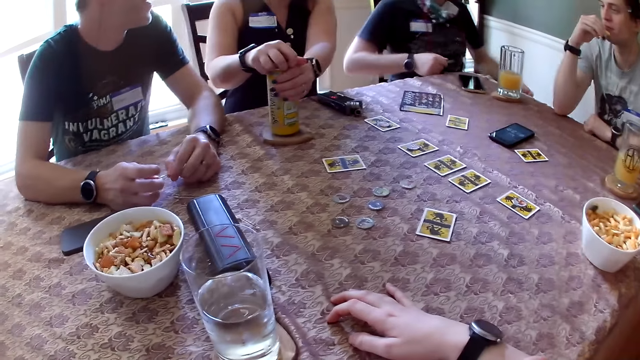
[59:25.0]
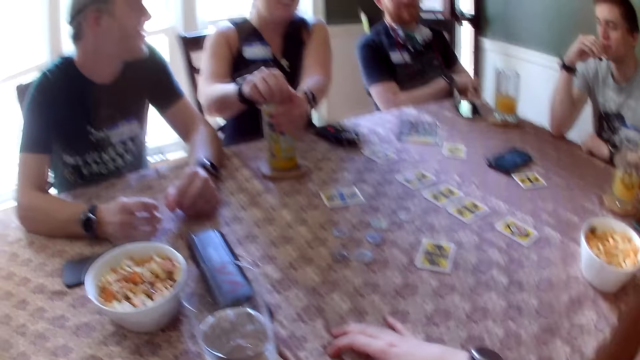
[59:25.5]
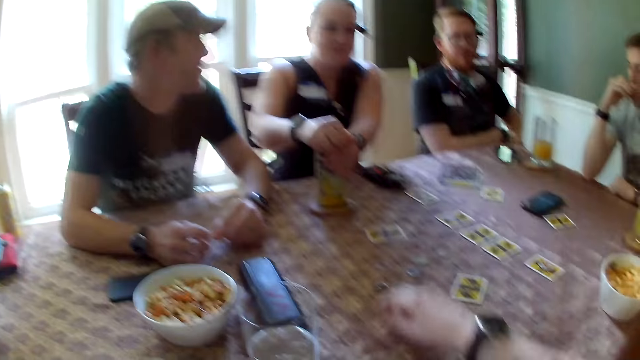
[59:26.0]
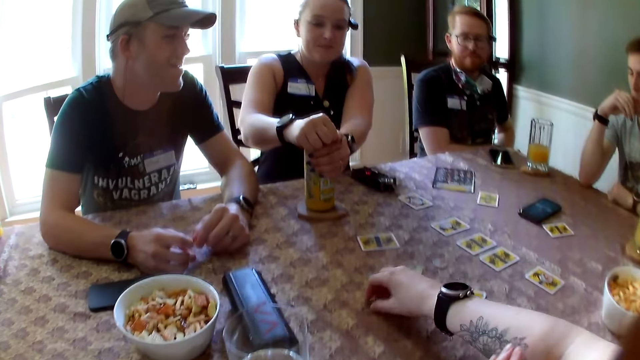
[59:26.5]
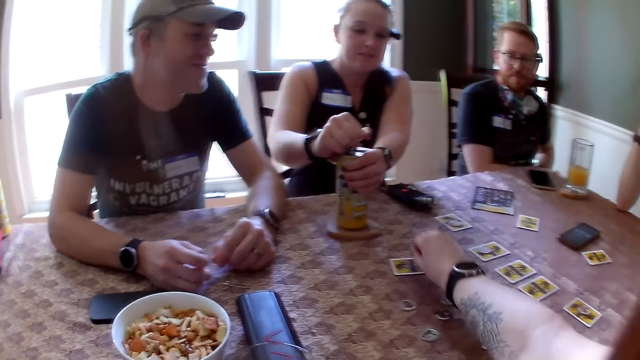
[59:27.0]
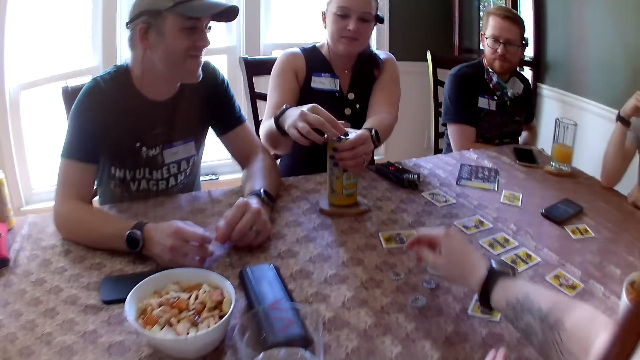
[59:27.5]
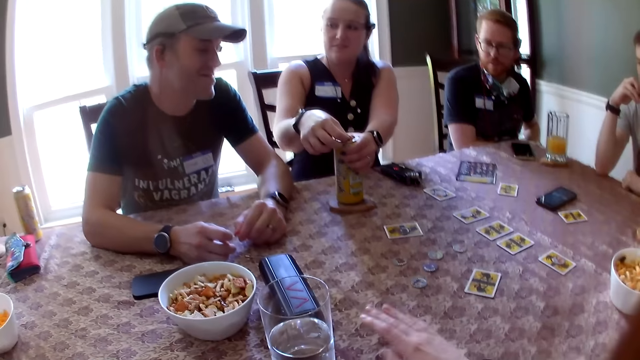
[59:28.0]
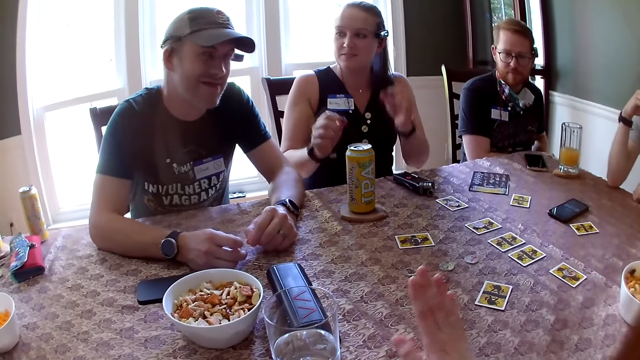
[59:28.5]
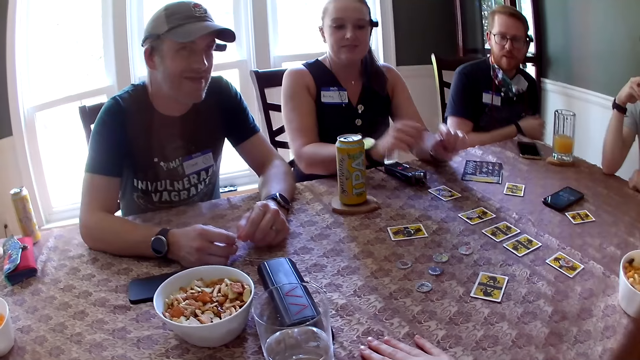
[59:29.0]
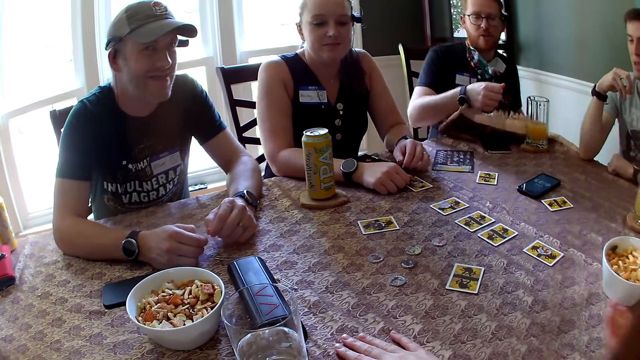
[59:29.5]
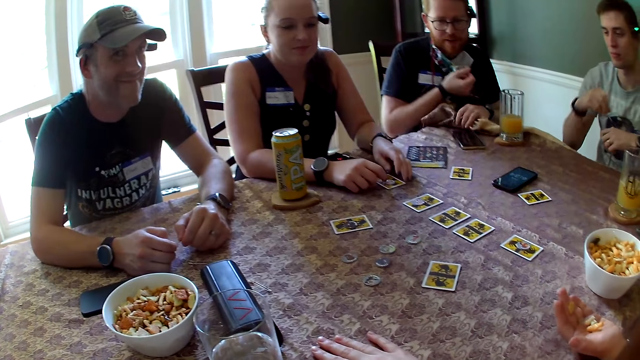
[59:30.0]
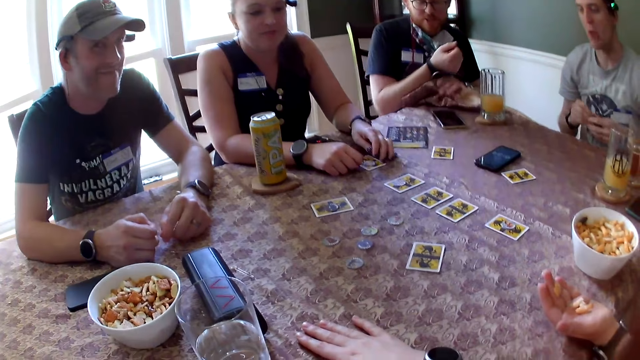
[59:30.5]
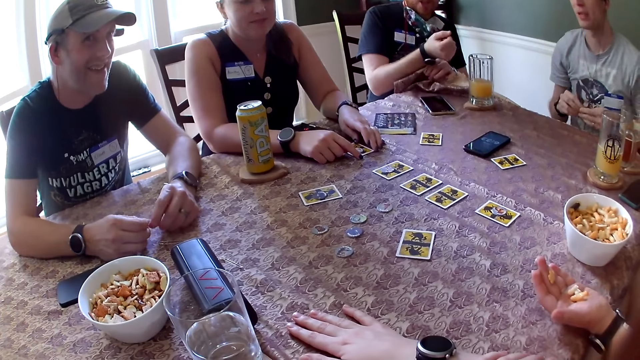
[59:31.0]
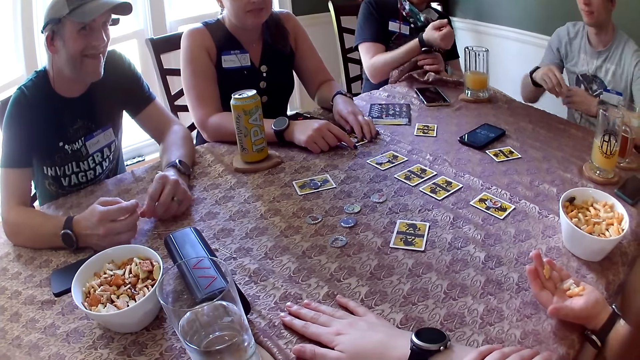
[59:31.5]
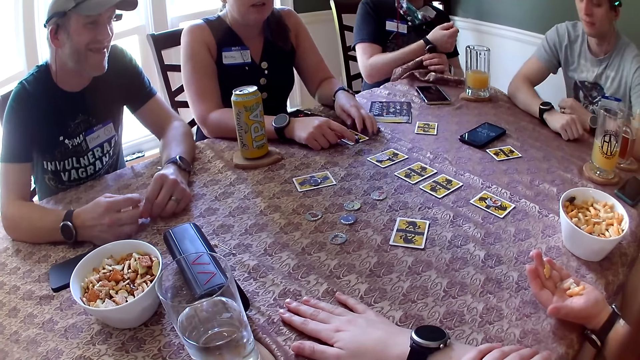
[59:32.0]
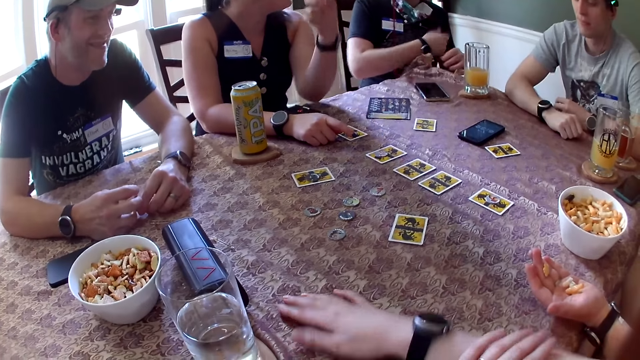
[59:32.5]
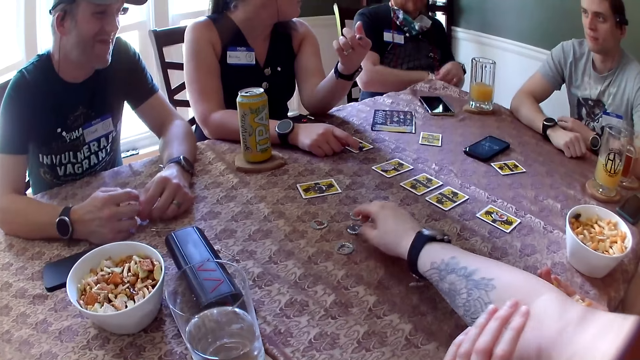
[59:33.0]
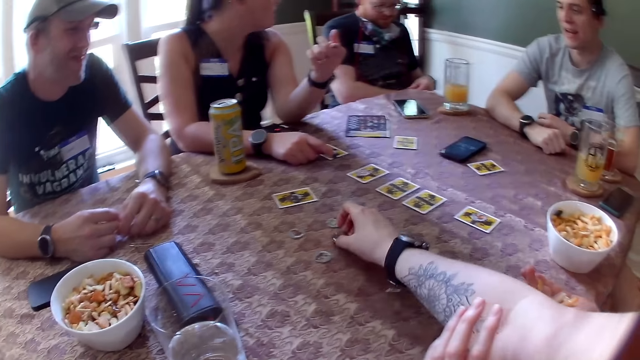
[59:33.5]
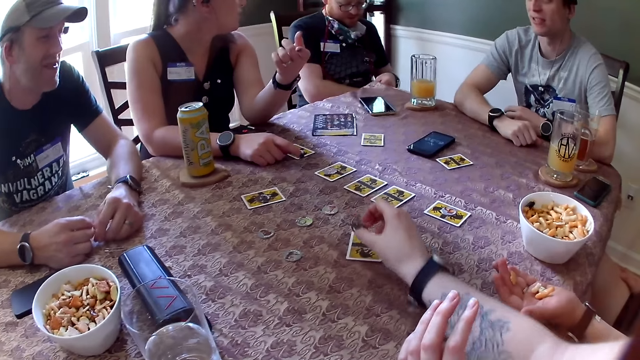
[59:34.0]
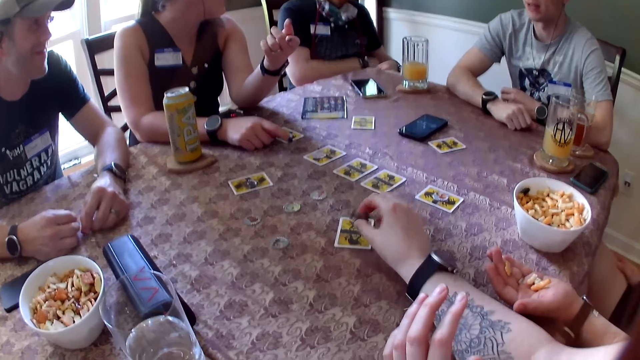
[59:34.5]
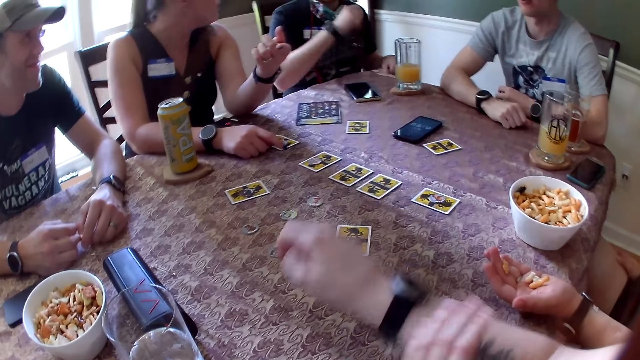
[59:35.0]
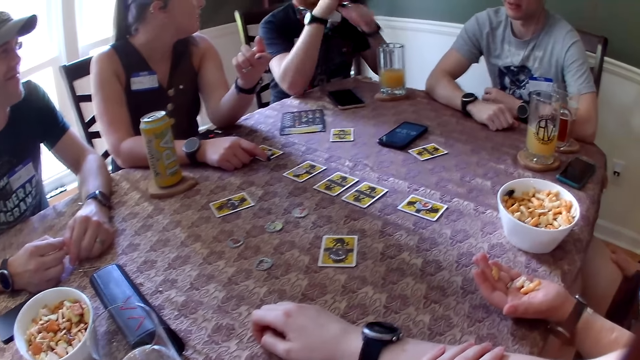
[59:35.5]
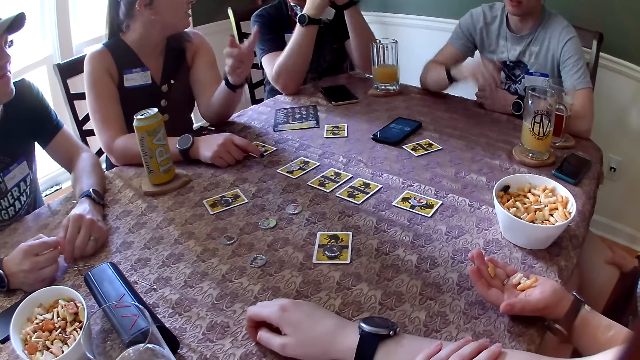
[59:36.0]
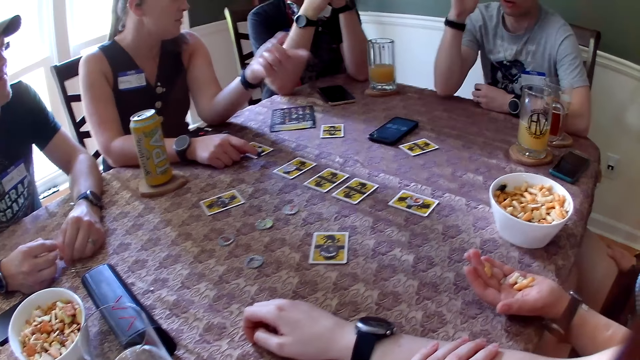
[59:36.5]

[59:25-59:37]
A man converses with a woman. The camera wearer interacts with the group of people. She picks up a game token from the table with her right hand. She converses with the woman. She drops the game token on a card with her right hand. She taps a hand on the table. The woman drops both hands on the table. The man converses with the camera wearer. The man removes a table cloth from a wristwatch with his left hand. The man adjusts the watch on the hand. Another man drops both hands on the table. The woman converses with the first man. The camera wearer picks up a game token from the table with her right hand. The other man interacts with the group of people and the camera wearer. The camera wearer drops the game token on a card with her right hand. The first man drops both hands on the table. The other man converses with the woman.

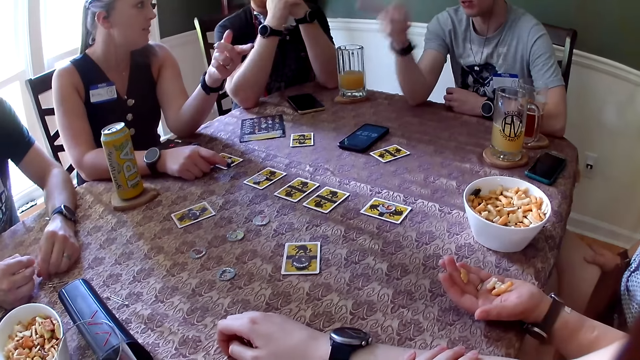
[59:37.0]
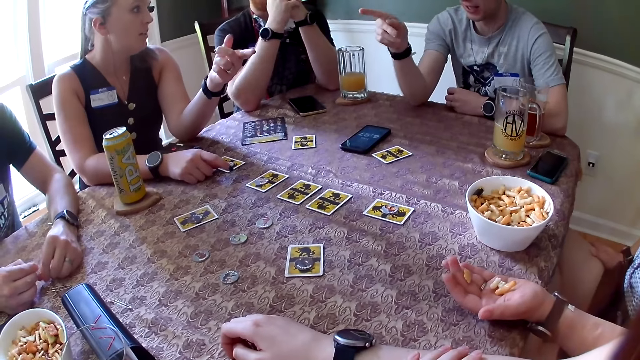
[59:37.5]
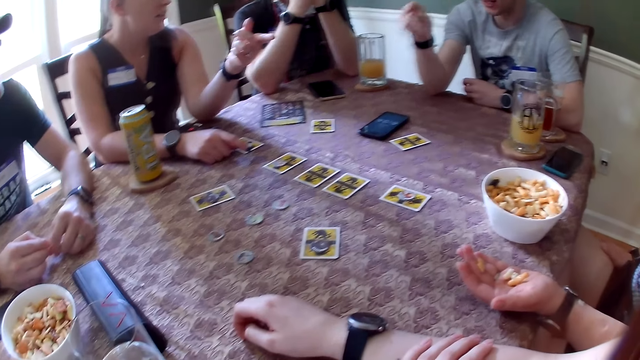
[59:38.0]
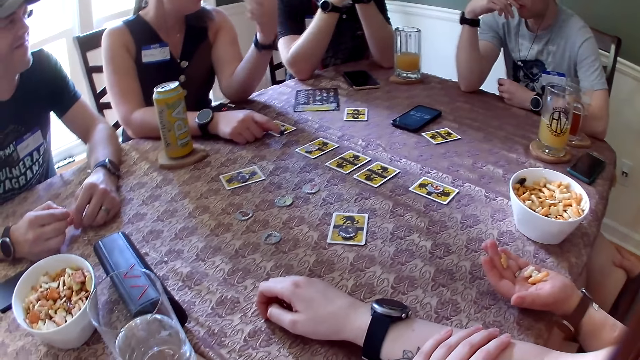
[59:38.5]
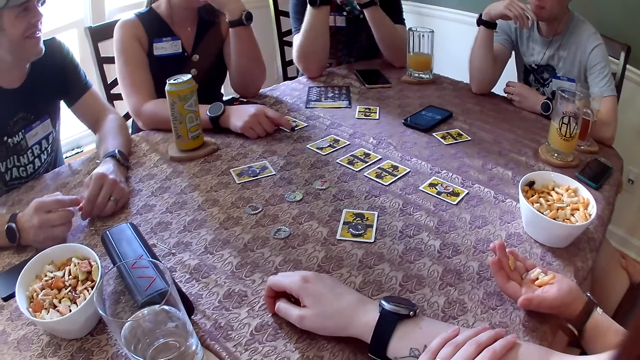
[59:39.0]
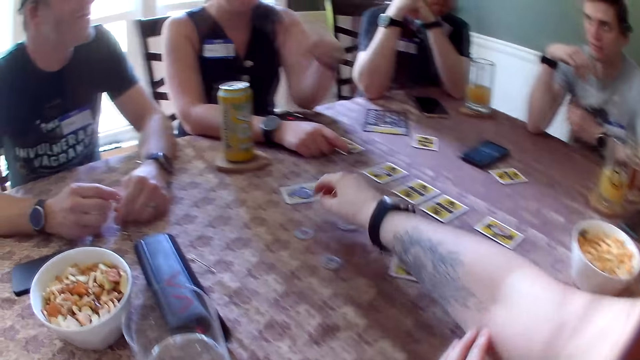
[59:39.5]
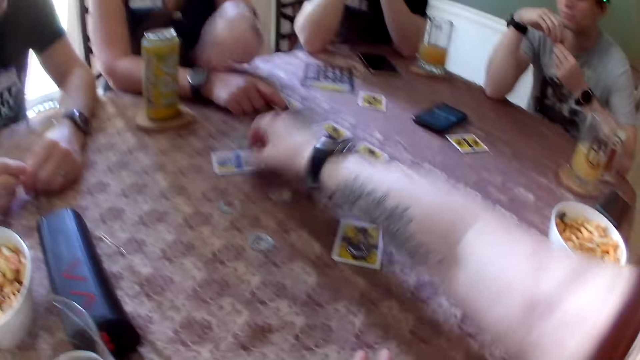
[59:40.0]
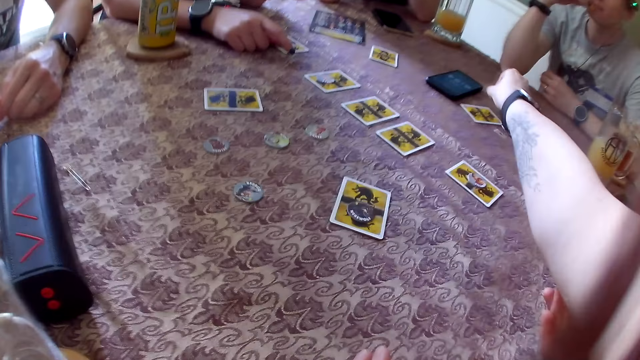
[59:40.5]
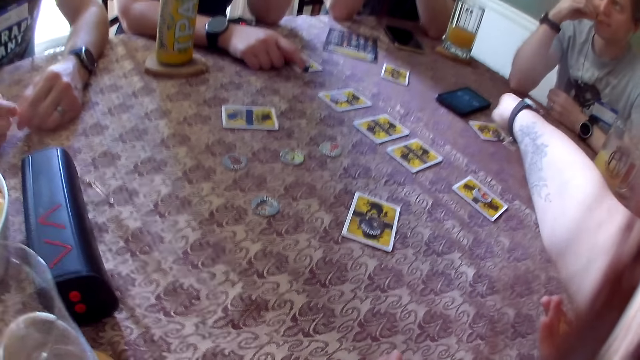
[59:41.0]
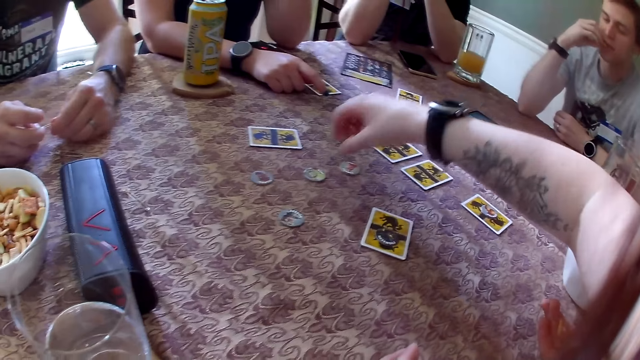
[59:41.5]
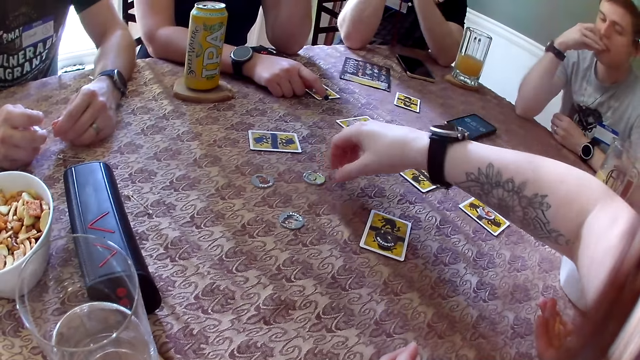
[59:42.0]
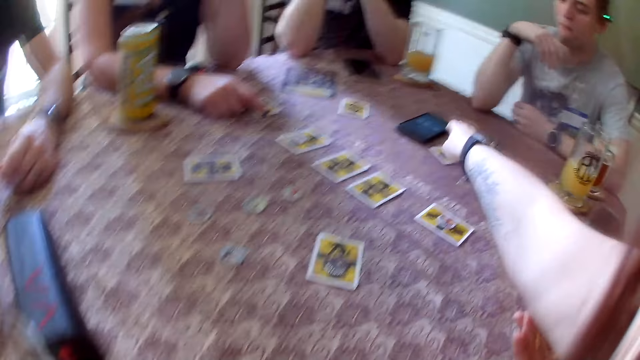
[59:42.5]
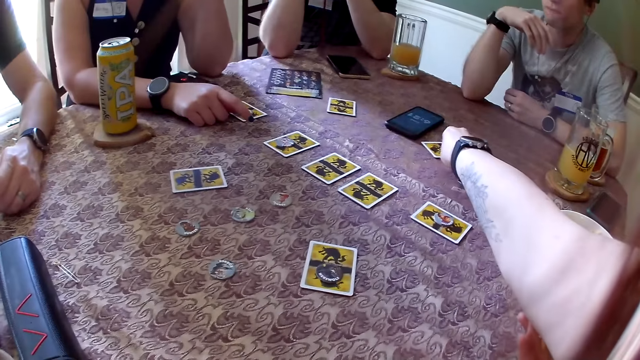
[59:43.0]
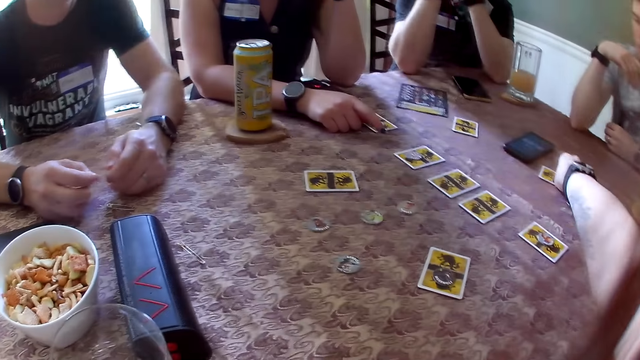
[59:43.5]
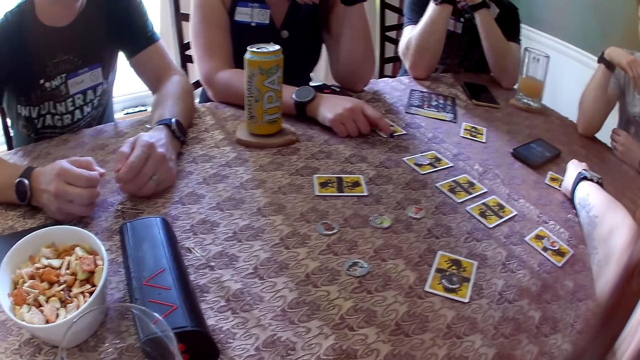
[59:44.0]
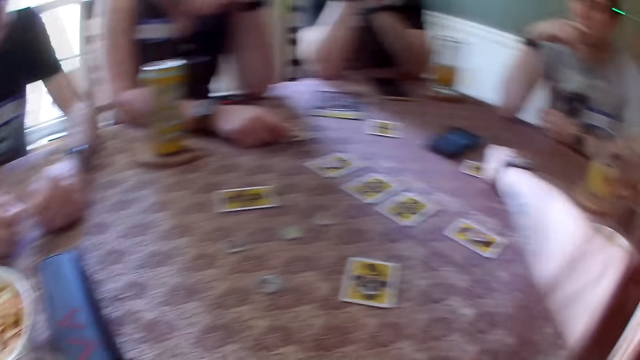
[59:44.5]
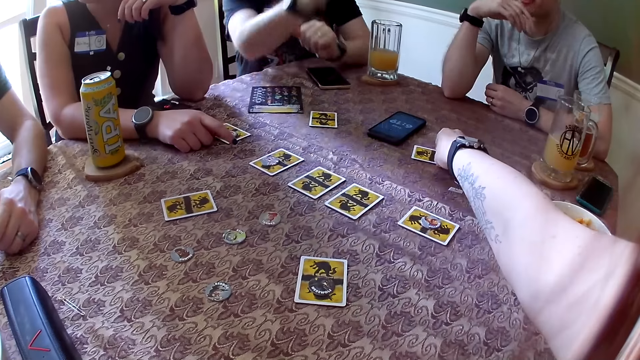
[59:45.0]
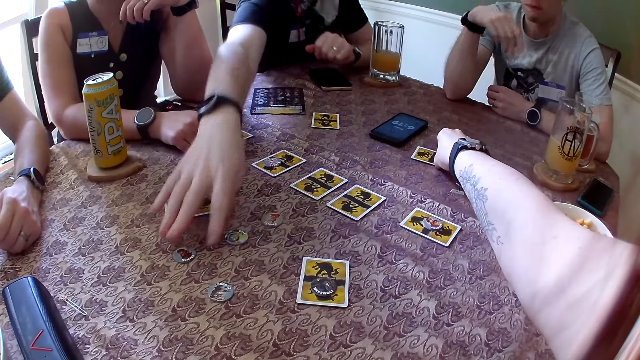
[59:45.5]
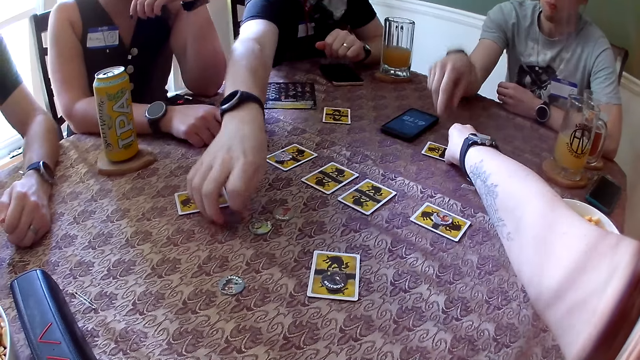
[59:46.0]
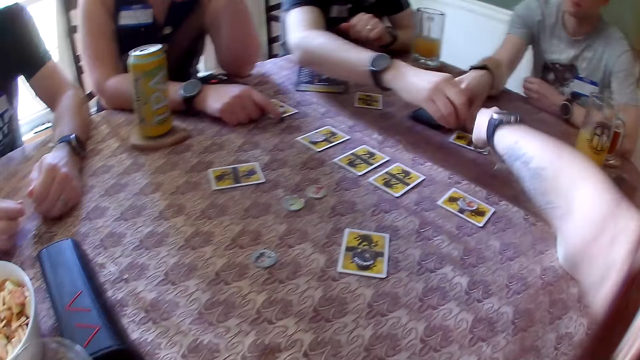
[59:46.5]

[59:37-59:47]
A person points a hand. Another person points a finger at the first person. The camera wearer picks up the game token or coin from the card with her right hand. She drops the game token on a card with her right hand. The second person converses with a third person. The camera wearer touches the game token from the card with her right hand. She picks up a coin on the table. She converses with the second person. A man picks up a token from the table with his right hand.
